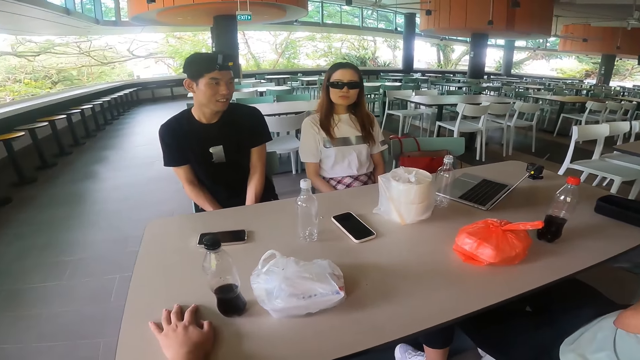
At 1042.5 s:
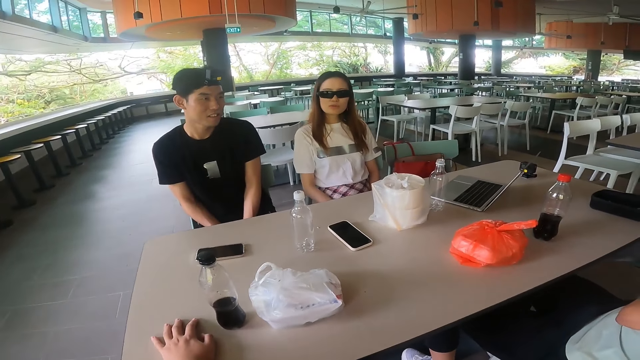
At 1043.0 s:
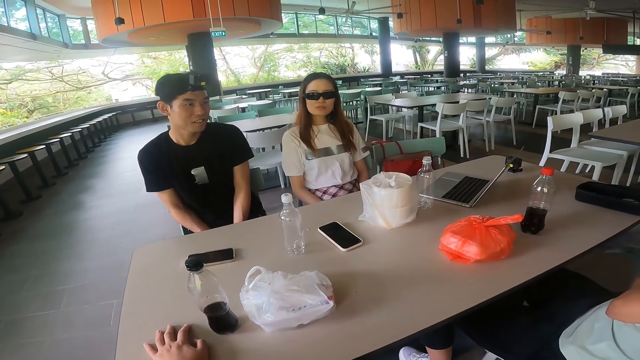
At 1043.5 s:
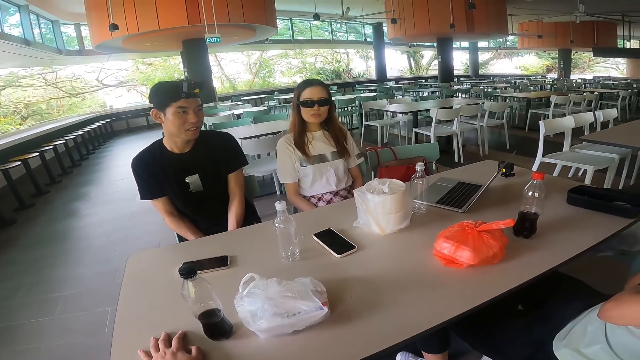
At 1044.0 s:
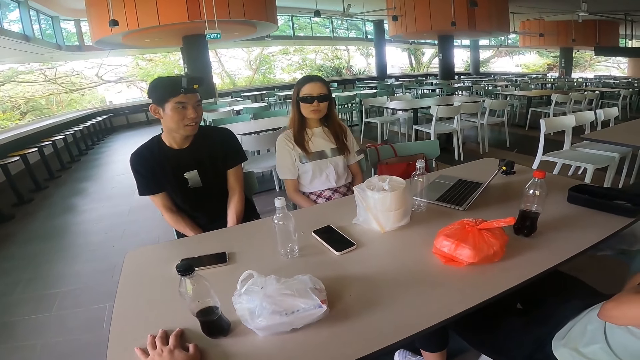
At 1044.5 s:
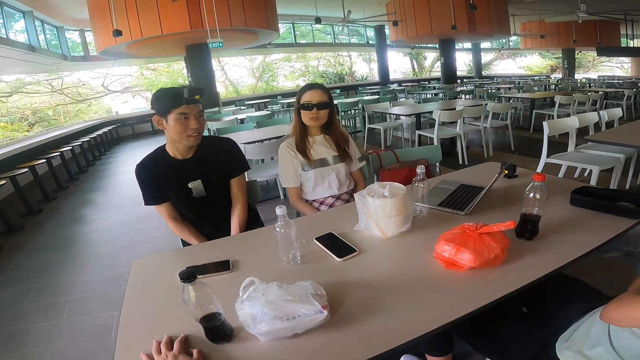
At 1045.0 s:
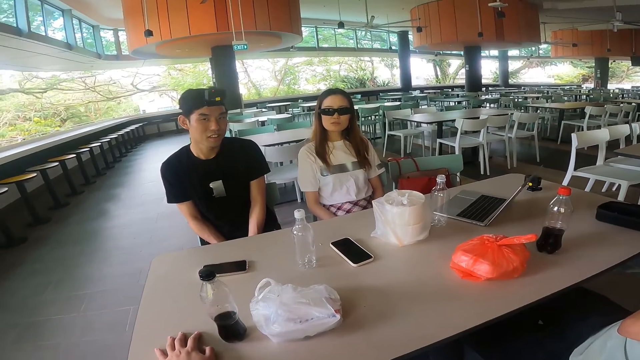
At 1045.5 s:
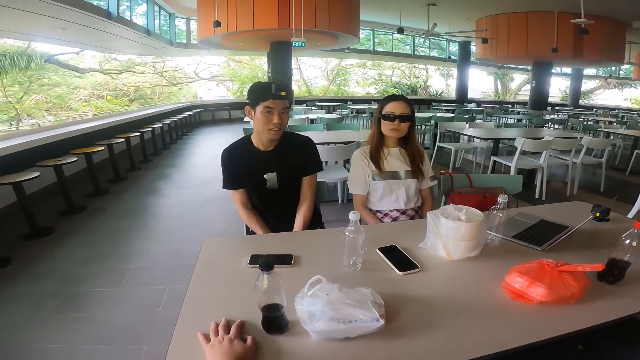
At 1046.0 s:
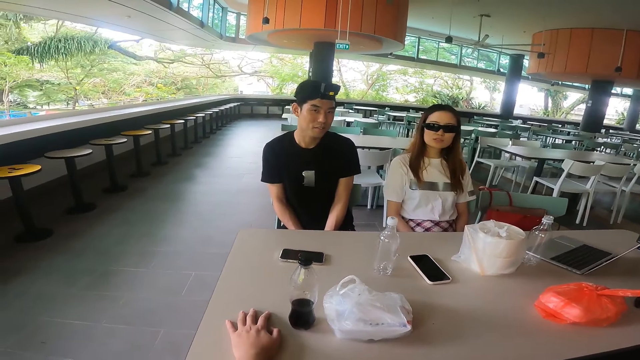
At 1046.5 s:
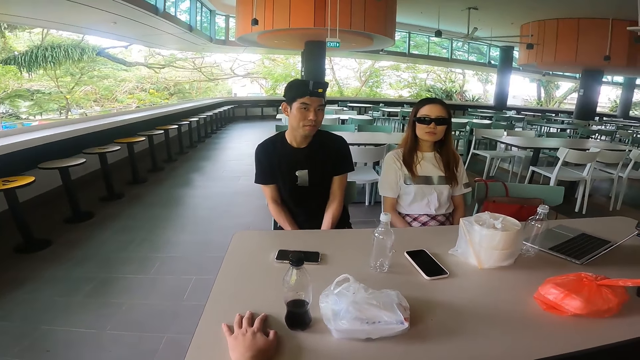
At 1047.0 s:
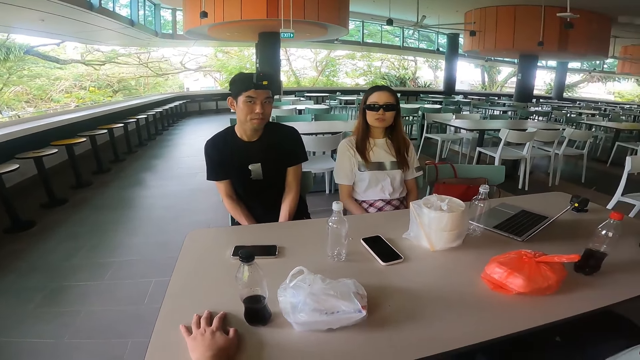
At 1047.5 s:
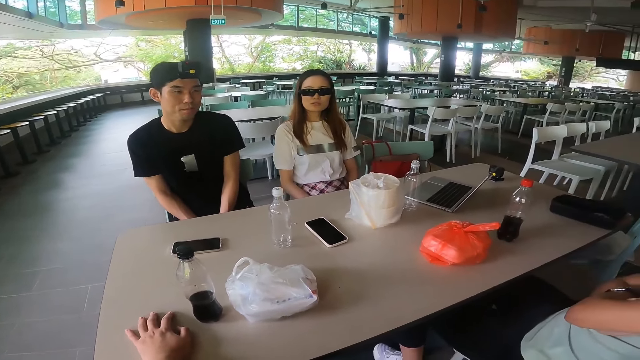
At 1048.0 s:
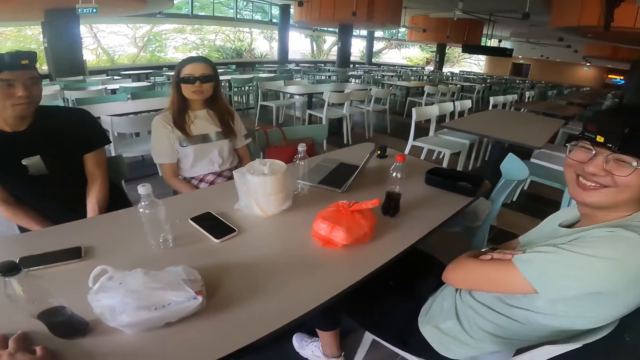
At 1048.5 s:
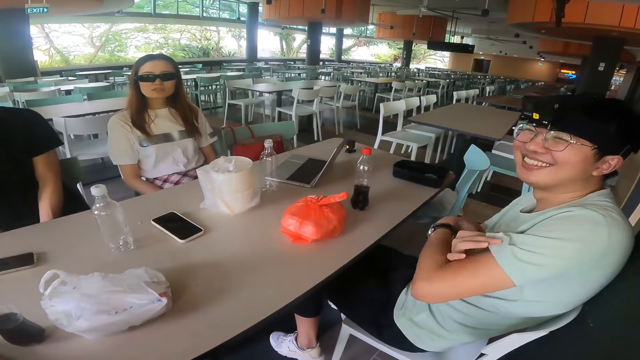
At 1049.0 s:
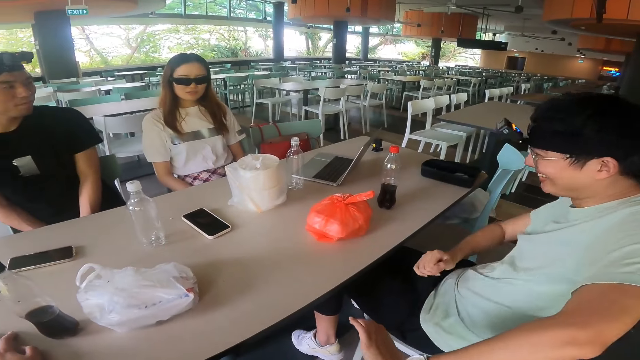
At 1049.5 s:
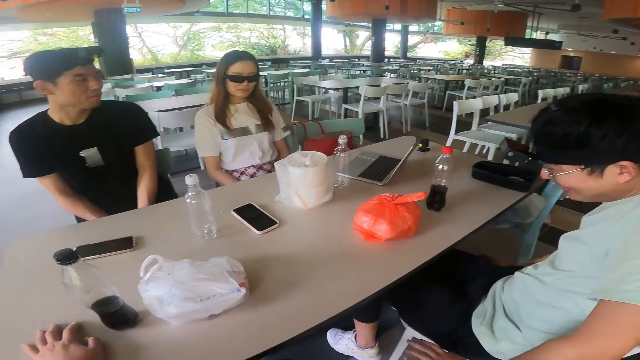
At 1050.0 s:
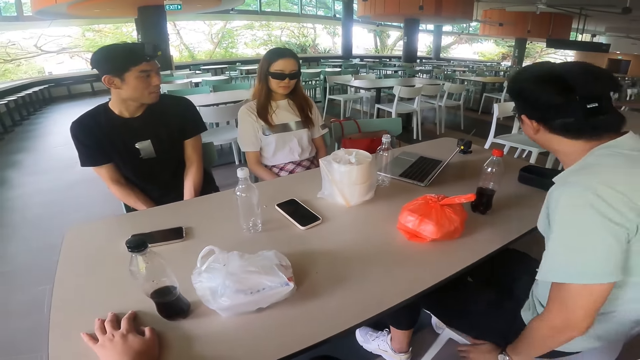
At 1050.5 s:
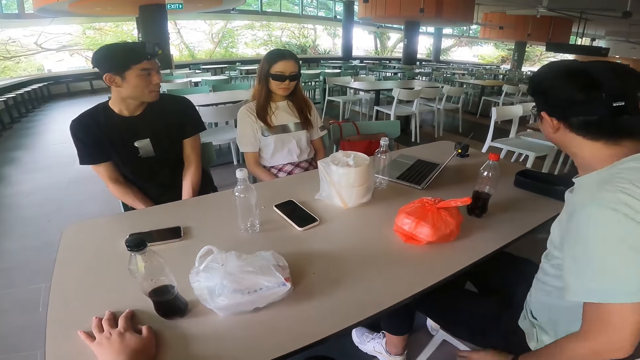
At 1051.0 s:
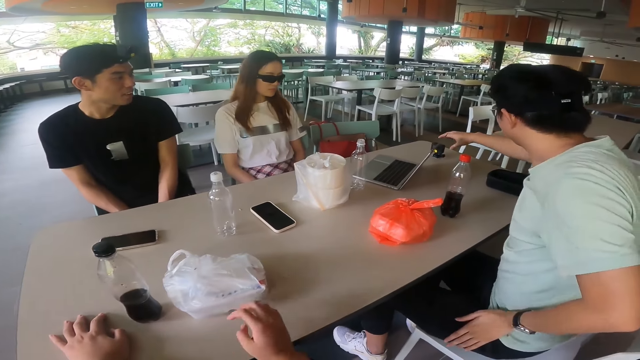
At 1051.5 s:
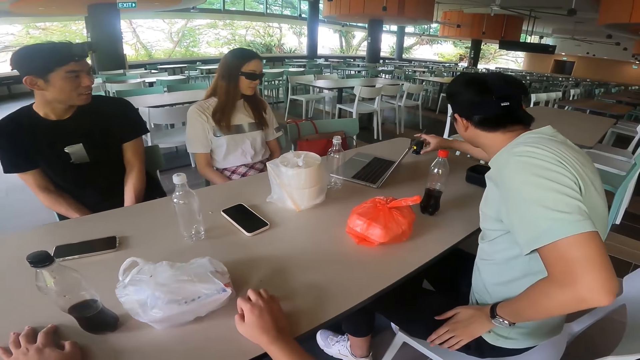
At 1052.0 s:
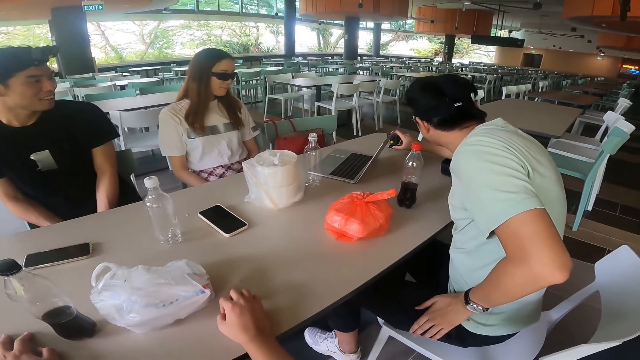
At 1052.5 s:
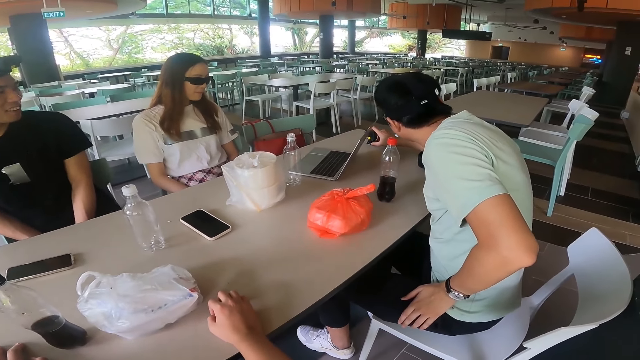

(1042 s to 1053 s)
A man adjusts his sitting position. The man stretches. The camera wearer puts a hand on the table. The man adjusts a camera on the table.
